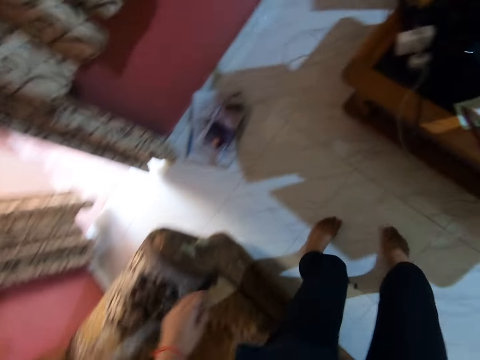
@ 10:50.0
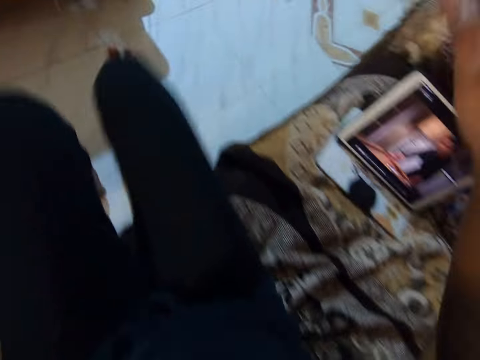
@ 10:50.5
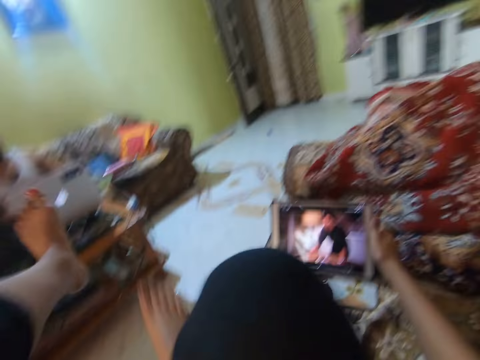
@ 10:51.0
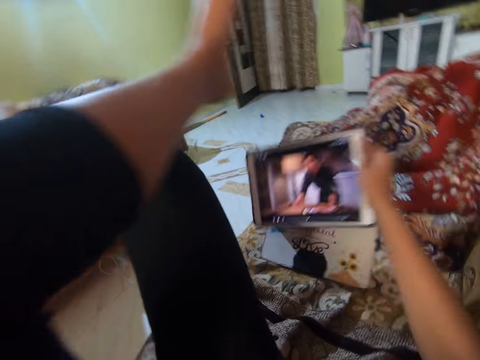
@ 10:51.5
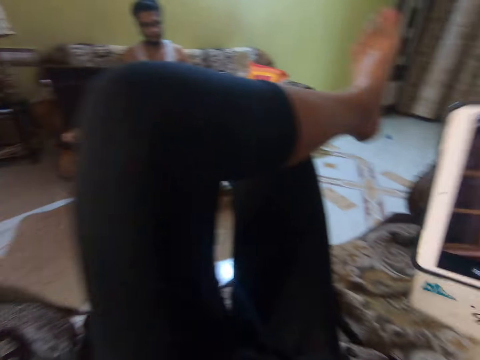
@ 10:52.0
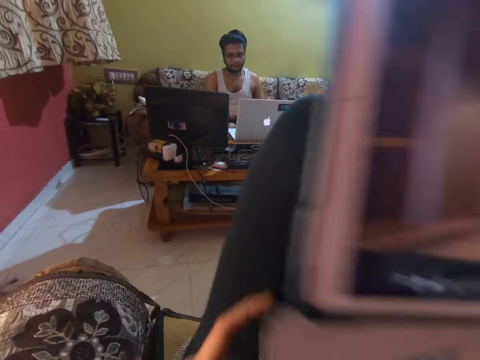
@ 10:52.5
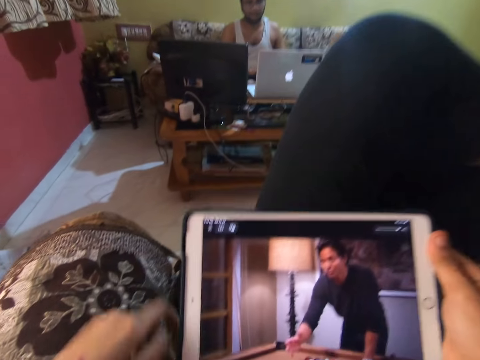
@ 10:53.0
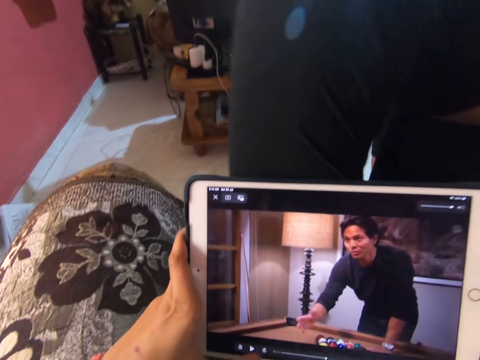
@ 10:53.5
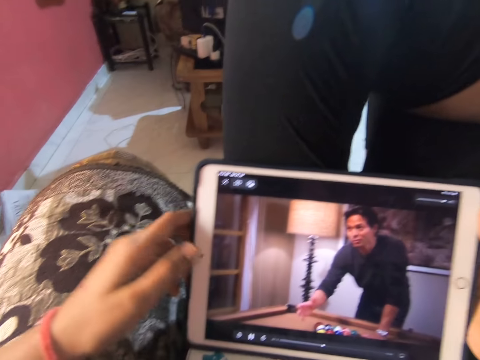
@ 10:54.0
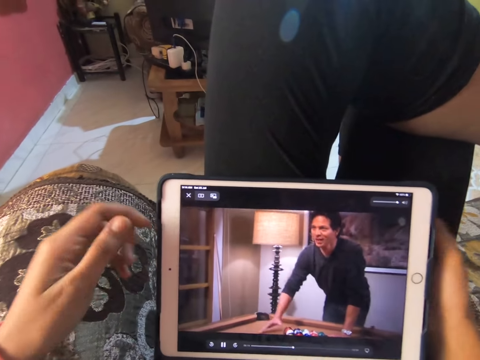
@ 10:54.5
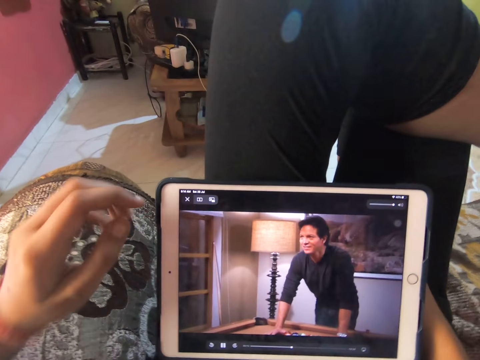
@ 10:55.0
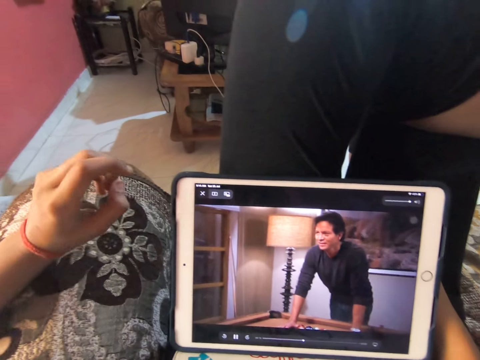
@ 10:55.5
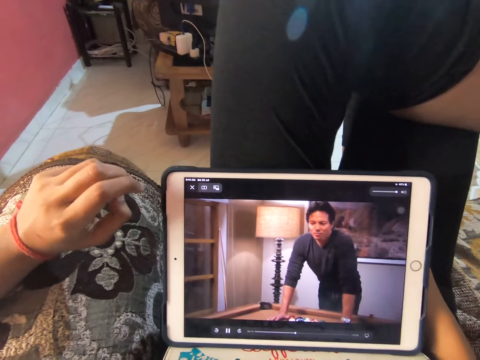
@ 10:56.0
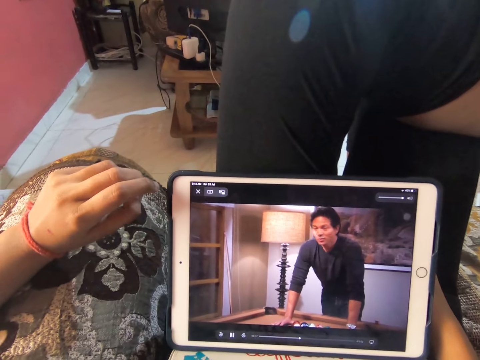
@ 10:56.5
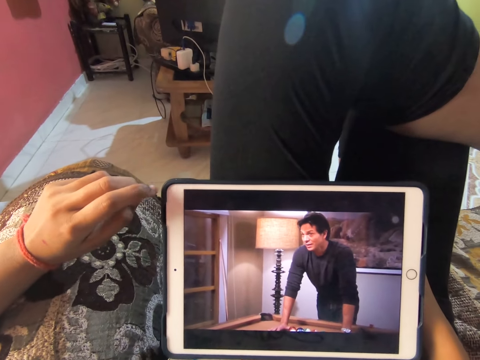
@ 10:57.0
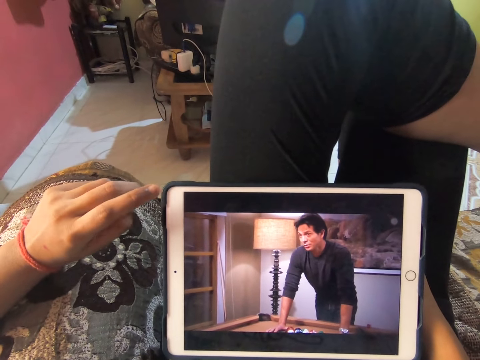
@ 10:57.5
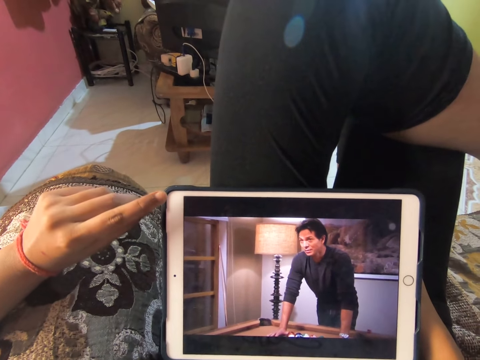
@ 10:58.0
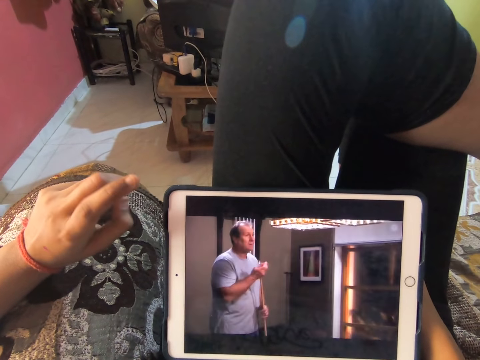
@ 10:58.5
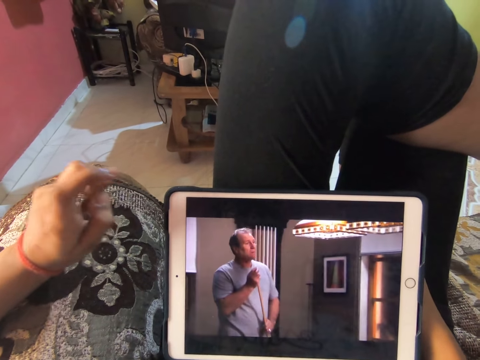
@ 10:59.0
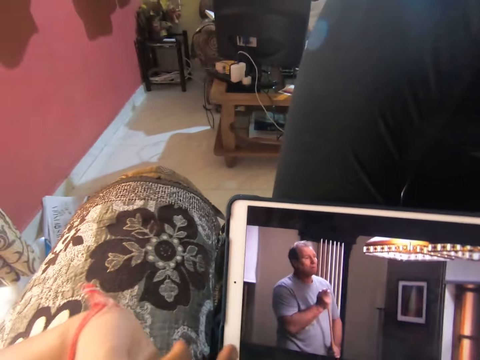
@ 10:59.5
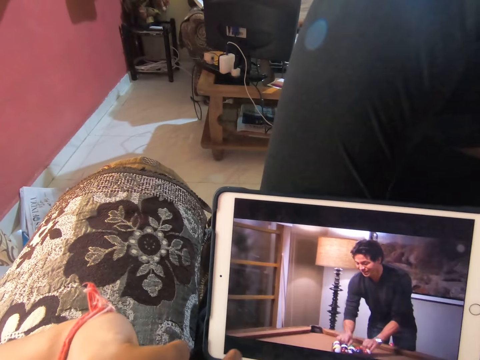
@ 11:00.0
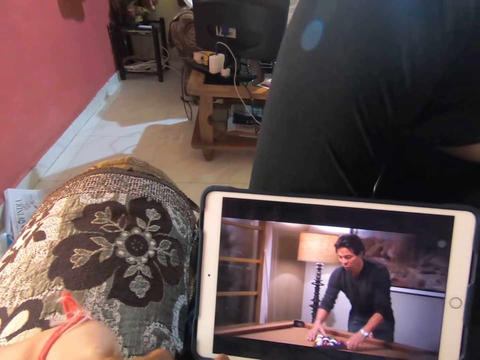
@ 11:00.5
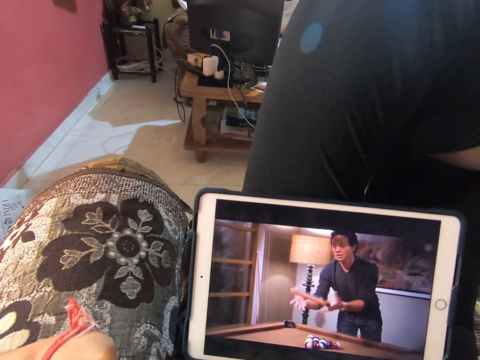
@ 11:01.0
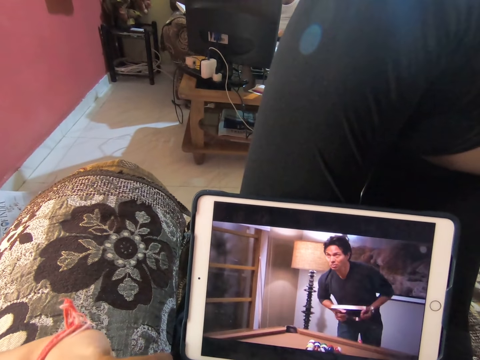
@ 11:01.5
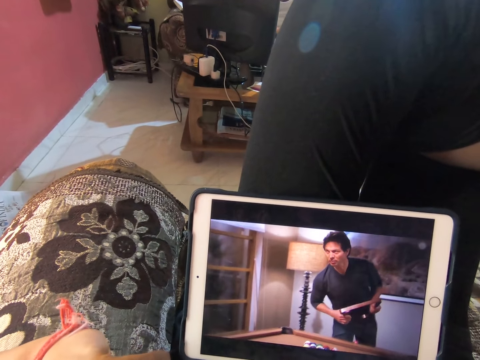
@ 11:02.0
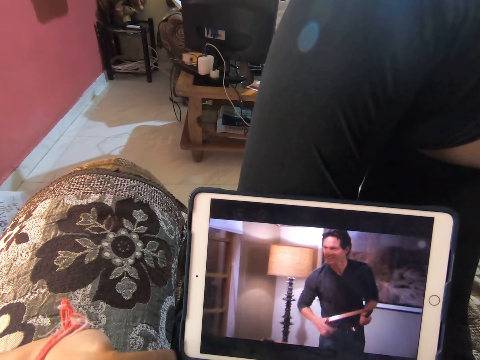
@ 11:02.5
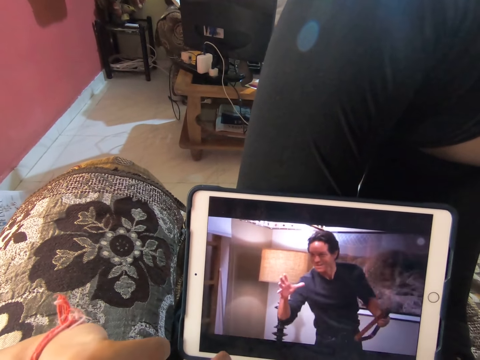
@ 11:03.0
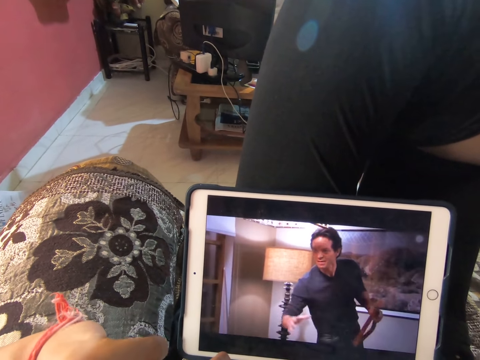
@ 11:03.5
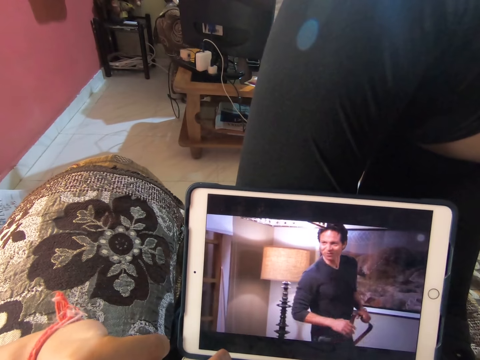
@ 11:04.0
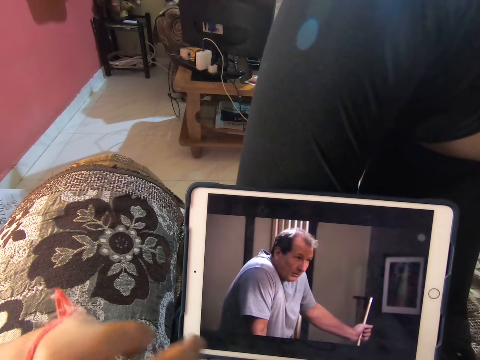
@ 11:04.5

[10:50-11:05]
The camera wearer sits on the sofa. They take the tablet or iPad. They watch a movie on the tablet. They move the fingers. They adjust the camera. They look at the iPad.

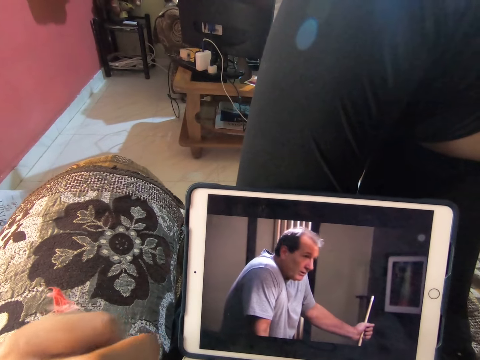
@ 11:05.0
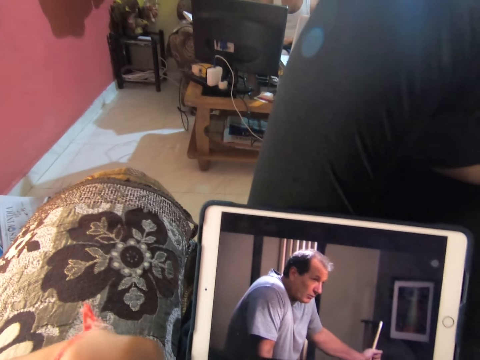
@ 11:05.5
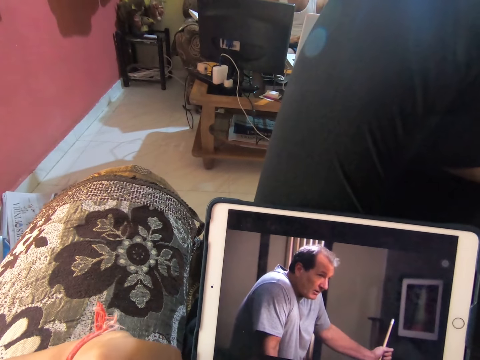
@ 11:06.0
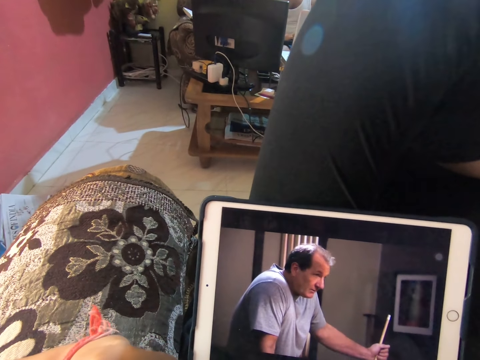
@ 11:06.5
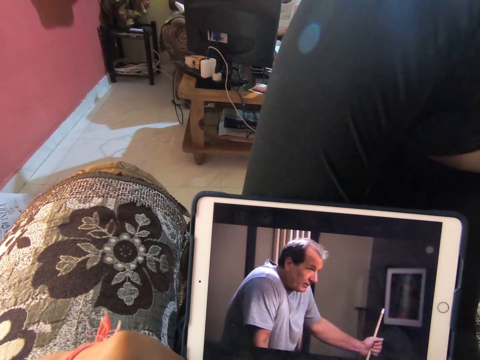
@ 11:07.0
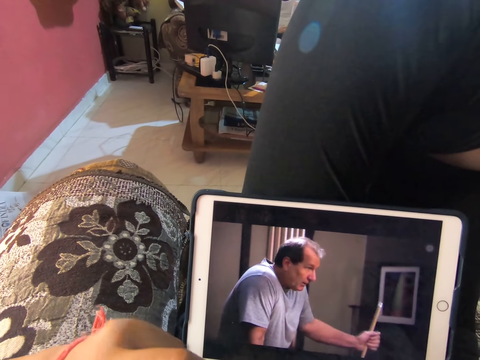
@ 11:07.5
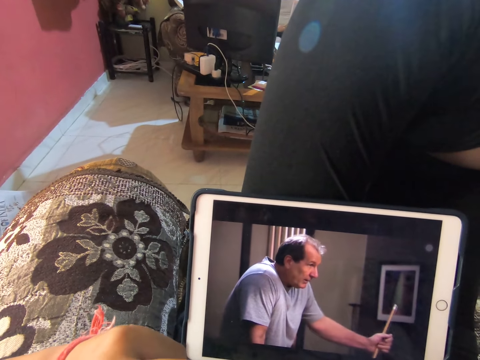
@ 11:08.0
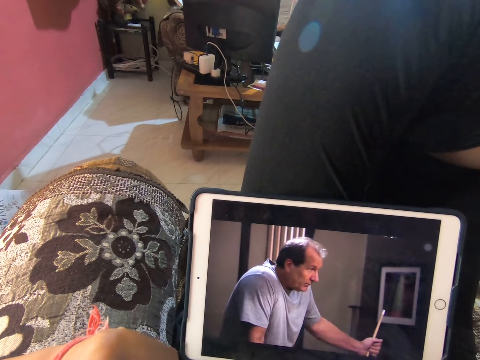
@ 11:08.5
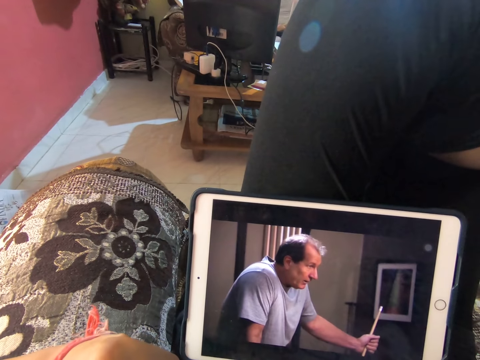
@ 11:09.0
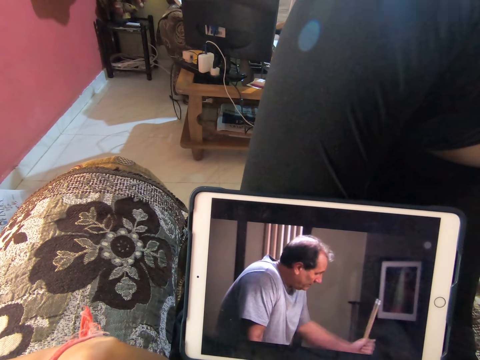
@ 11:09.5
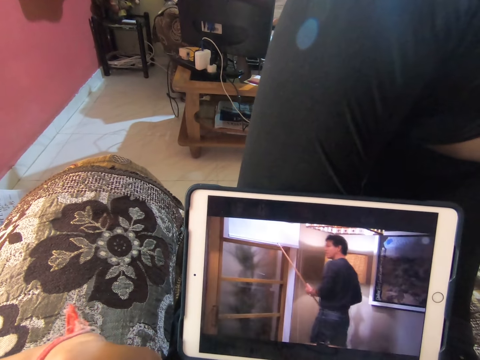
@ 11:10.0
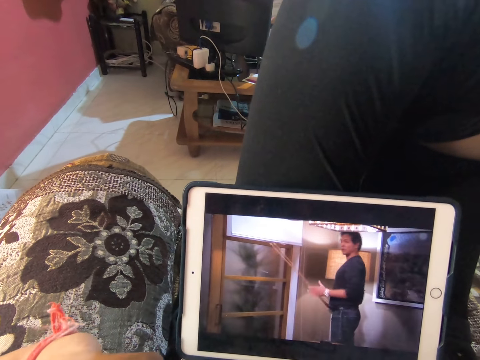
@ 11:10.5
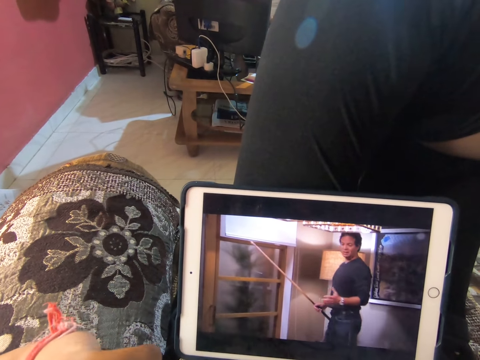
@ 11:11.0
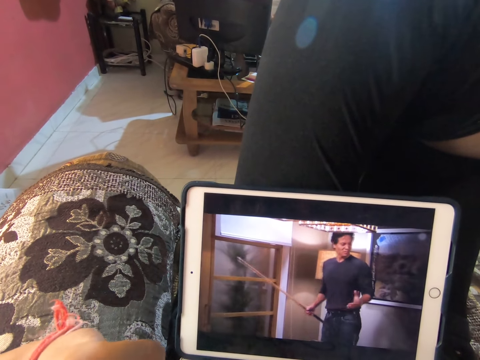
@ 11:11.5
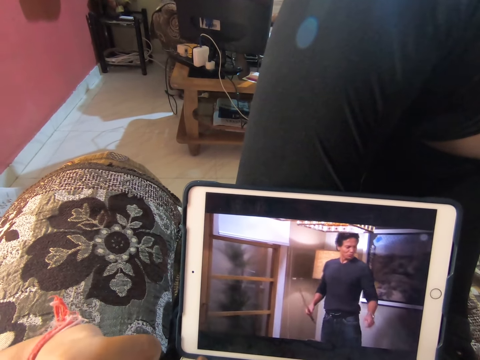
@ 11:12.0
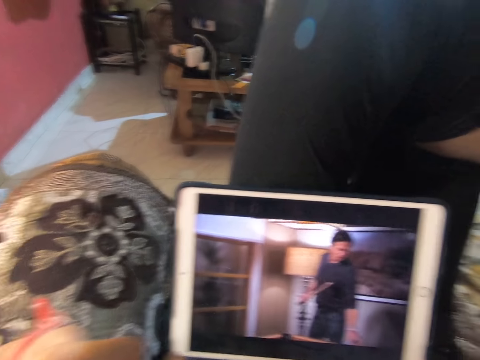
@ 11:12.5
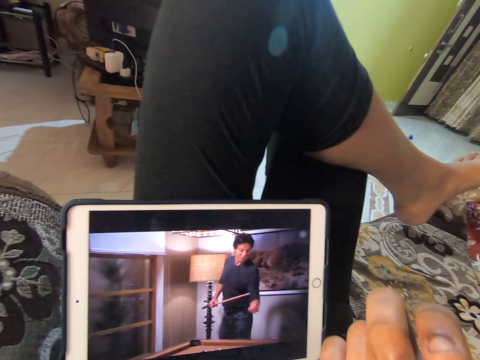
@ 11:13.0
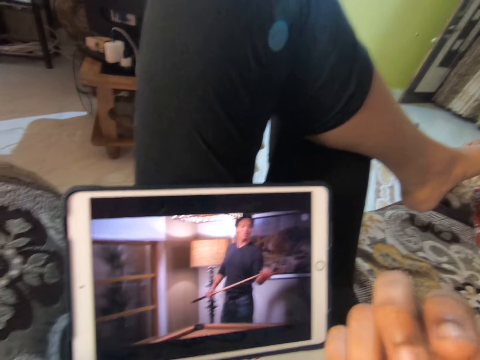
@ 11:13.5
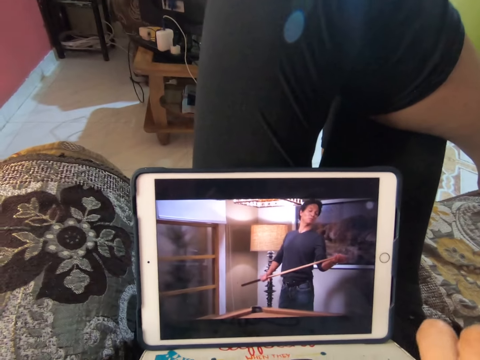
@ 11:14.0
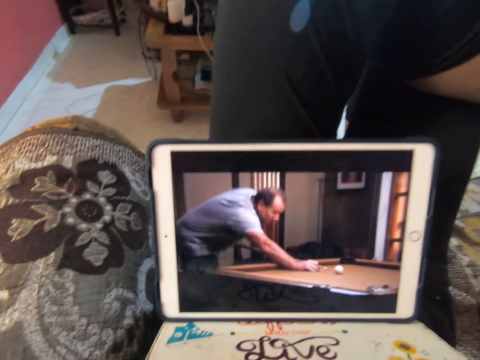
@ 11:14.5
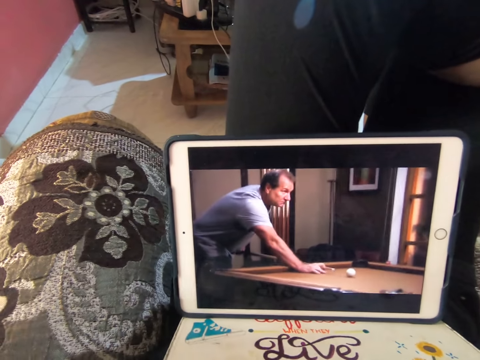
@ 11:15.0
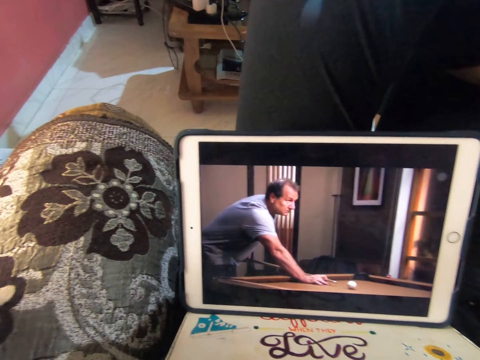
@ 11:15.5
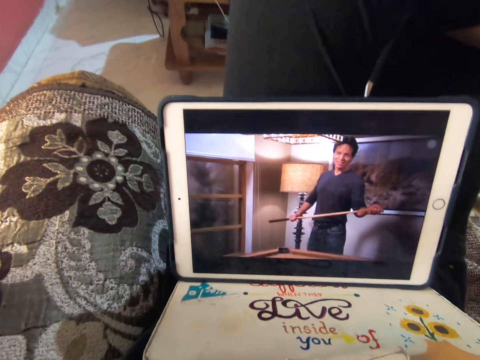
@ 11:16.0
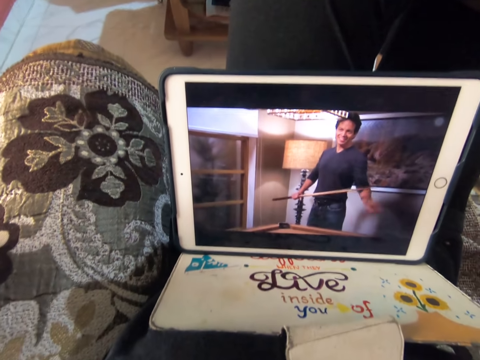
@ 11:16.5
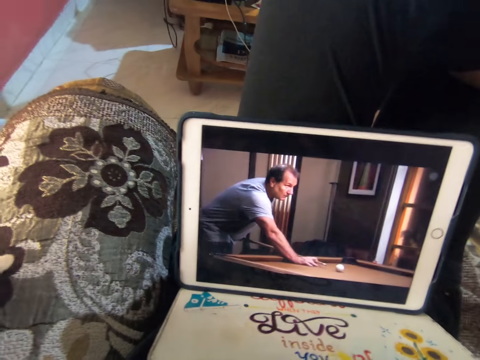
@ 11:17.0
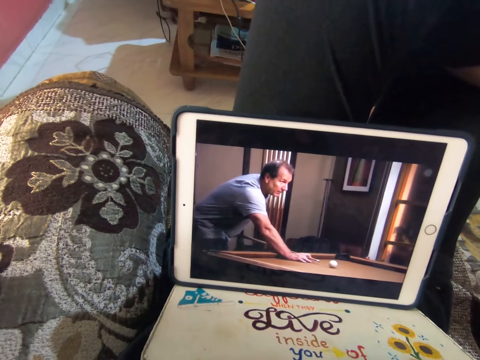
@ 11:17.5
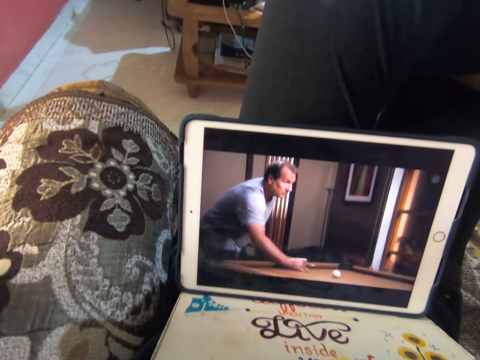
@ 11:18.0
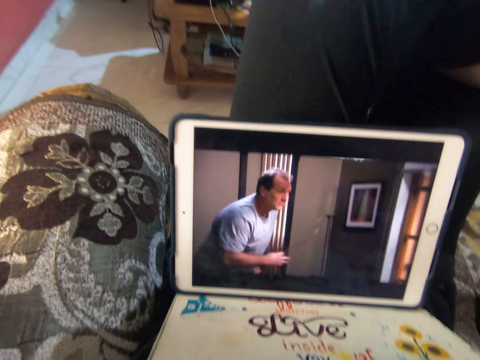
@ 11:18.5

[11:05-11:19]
The camera wearer watches a movie on the tablet. They look at the fingers. They look at the iPad. They adjust the camera.
